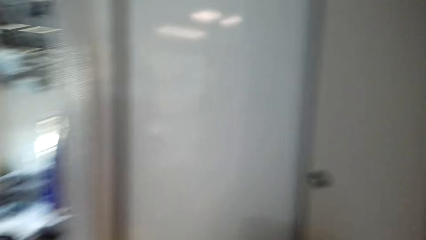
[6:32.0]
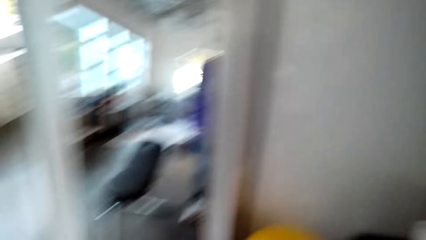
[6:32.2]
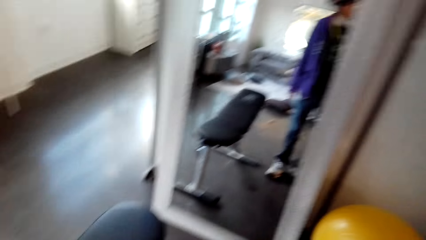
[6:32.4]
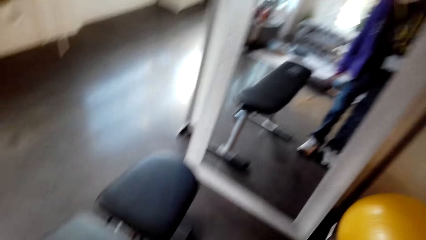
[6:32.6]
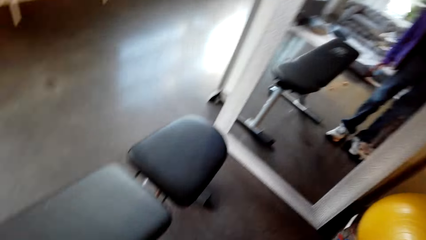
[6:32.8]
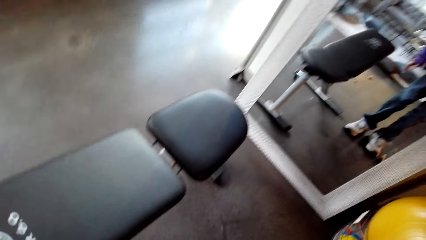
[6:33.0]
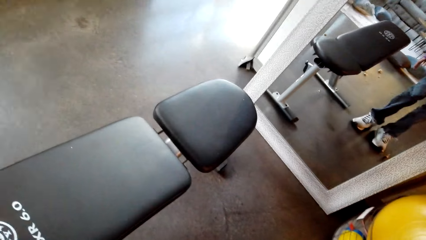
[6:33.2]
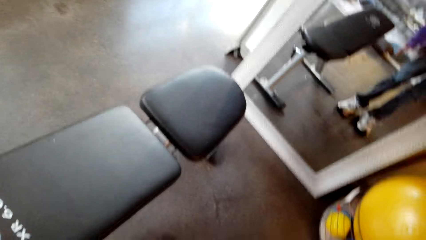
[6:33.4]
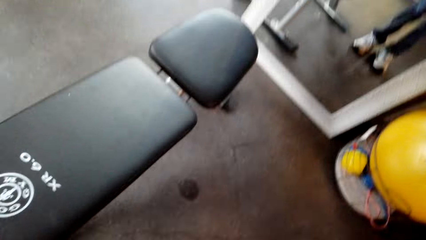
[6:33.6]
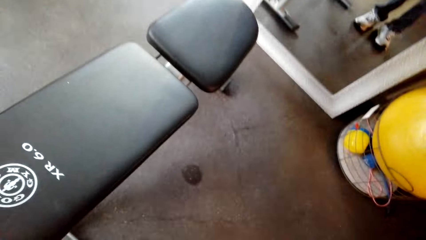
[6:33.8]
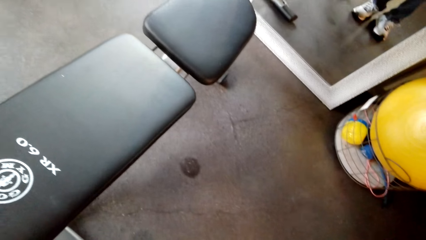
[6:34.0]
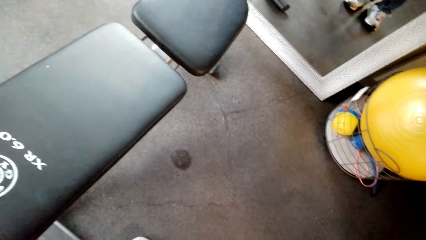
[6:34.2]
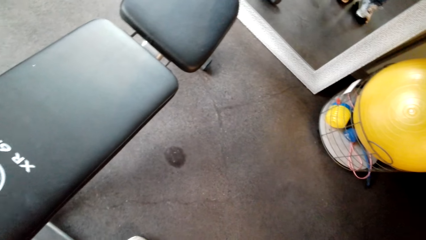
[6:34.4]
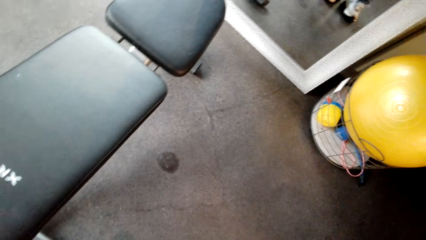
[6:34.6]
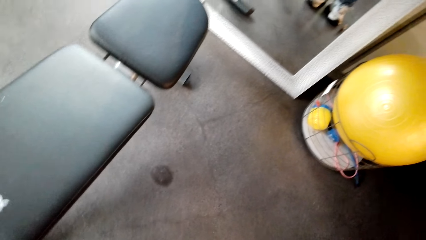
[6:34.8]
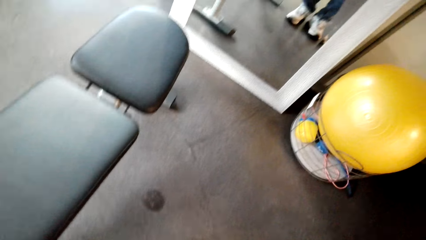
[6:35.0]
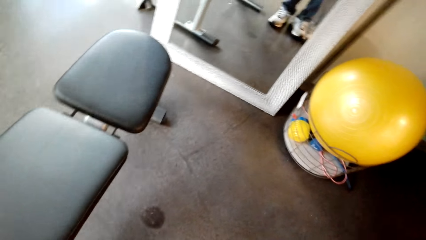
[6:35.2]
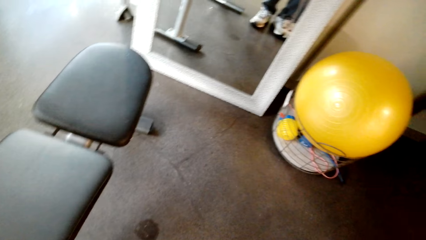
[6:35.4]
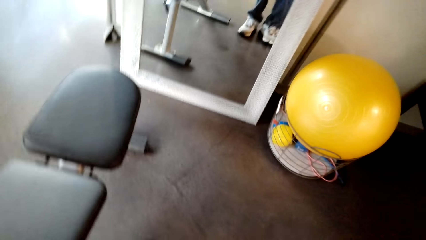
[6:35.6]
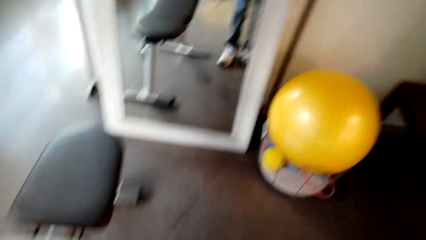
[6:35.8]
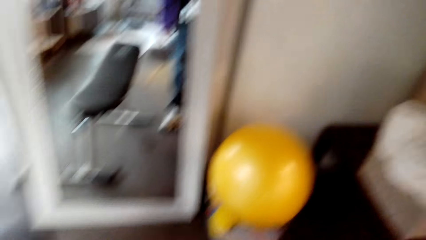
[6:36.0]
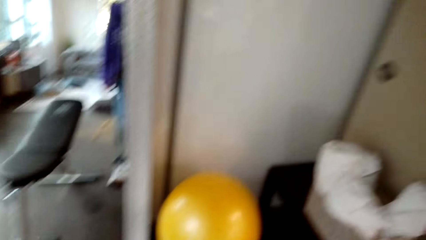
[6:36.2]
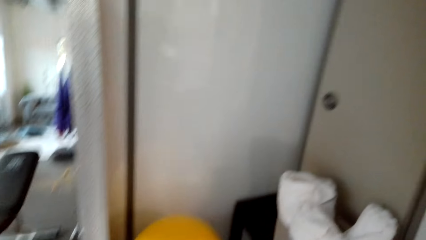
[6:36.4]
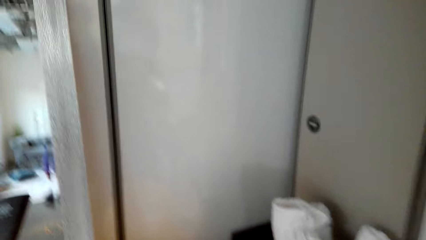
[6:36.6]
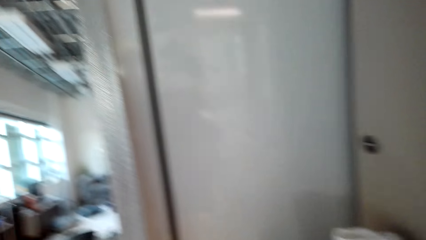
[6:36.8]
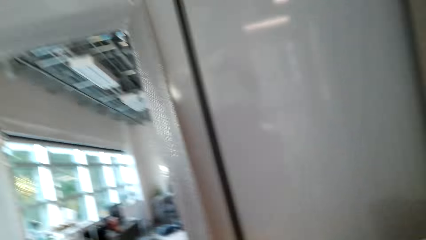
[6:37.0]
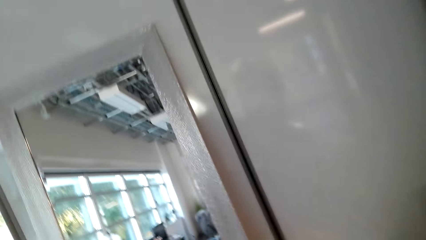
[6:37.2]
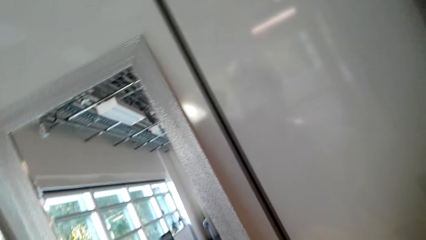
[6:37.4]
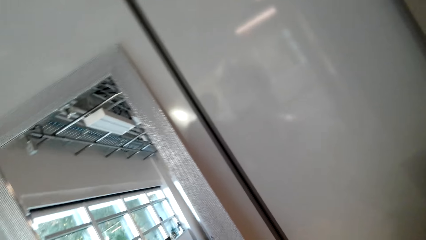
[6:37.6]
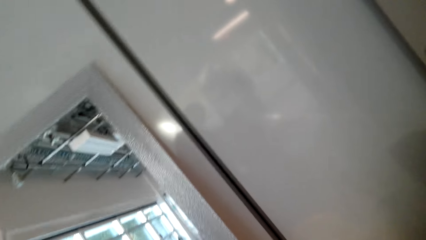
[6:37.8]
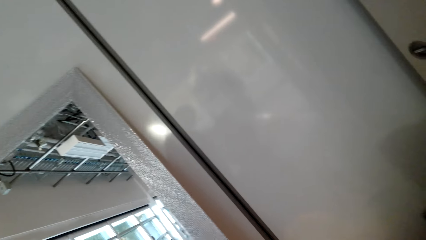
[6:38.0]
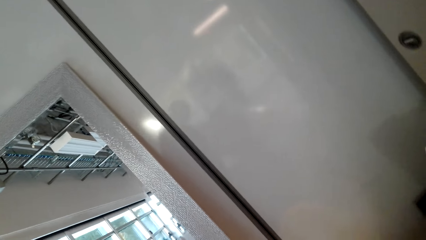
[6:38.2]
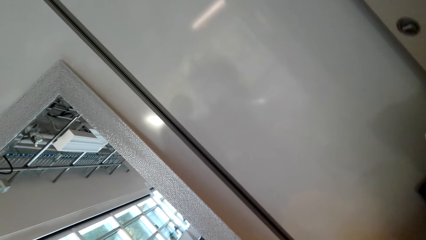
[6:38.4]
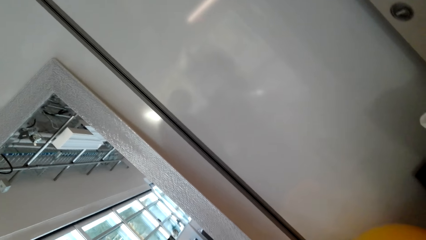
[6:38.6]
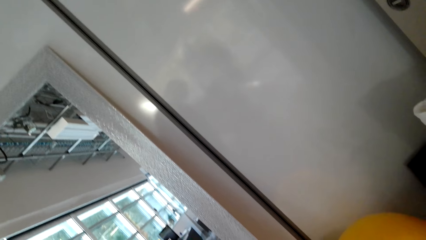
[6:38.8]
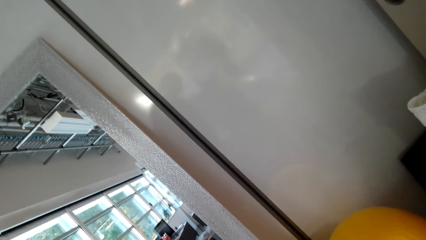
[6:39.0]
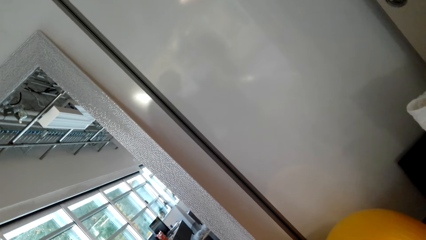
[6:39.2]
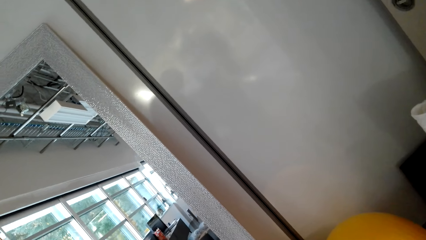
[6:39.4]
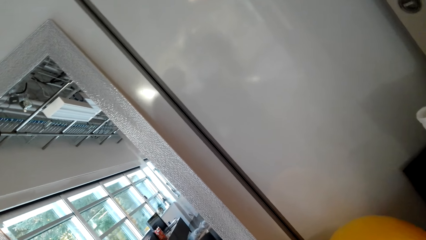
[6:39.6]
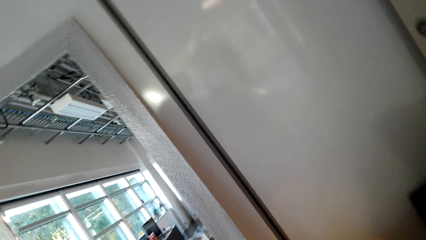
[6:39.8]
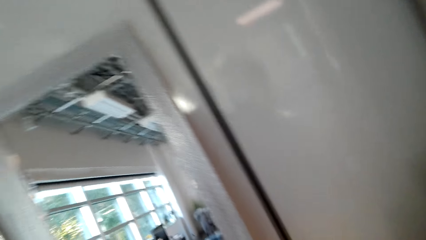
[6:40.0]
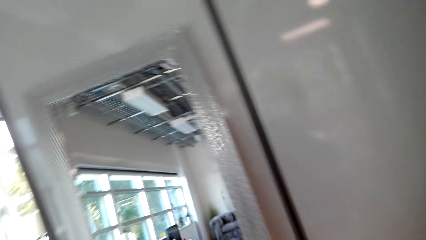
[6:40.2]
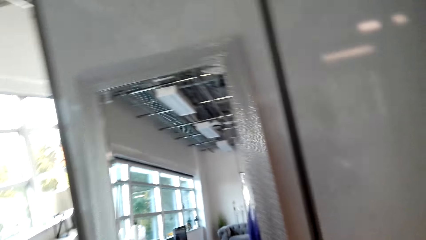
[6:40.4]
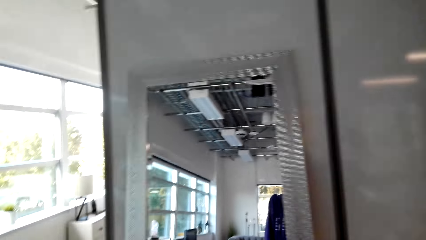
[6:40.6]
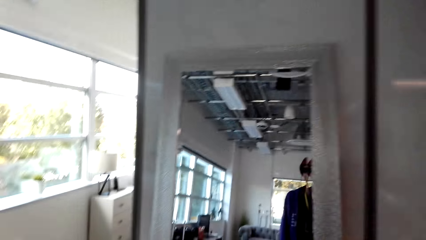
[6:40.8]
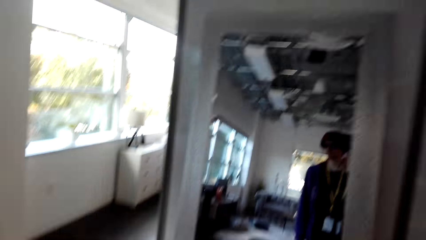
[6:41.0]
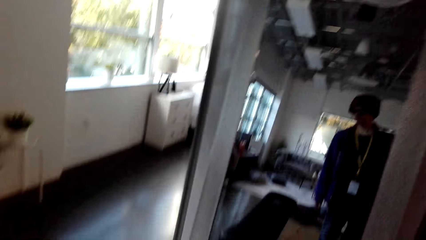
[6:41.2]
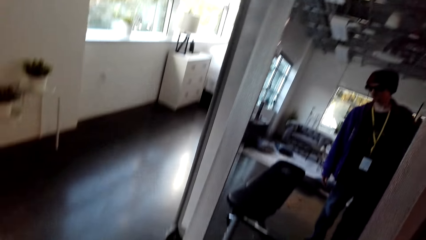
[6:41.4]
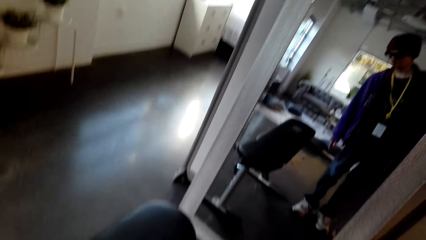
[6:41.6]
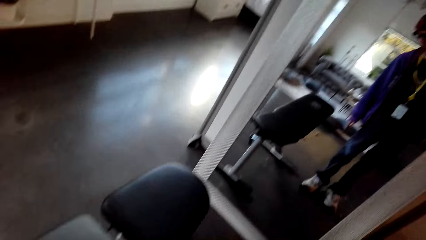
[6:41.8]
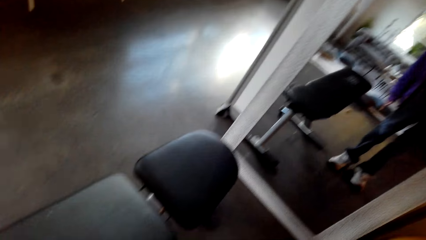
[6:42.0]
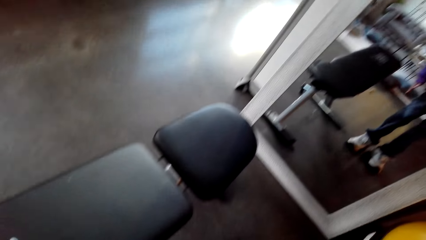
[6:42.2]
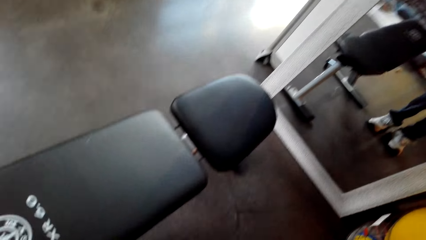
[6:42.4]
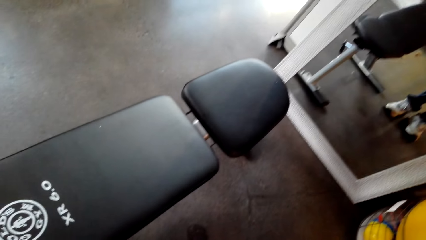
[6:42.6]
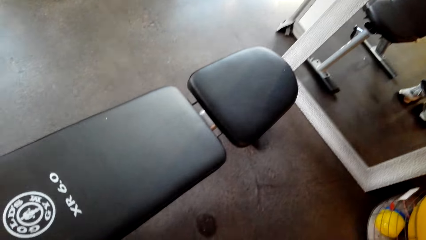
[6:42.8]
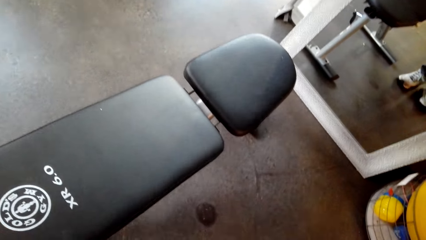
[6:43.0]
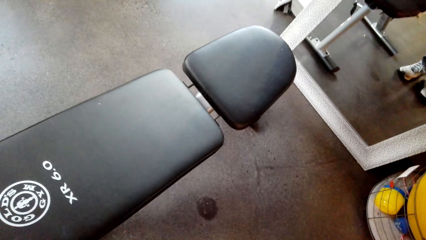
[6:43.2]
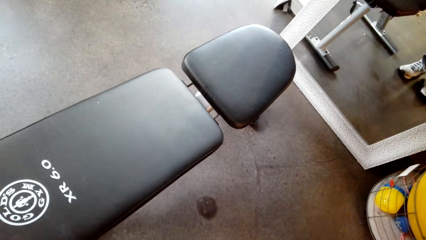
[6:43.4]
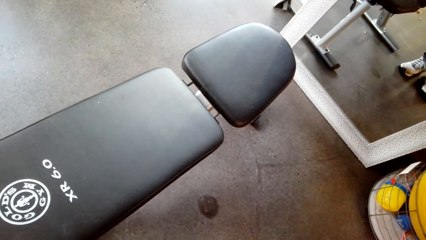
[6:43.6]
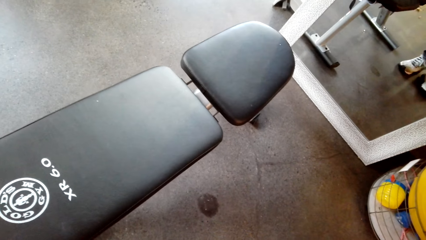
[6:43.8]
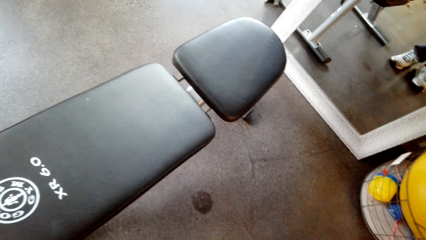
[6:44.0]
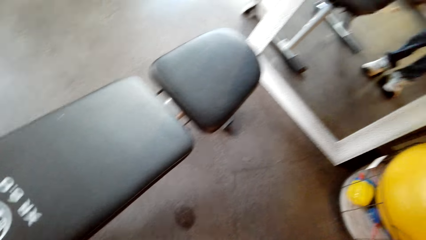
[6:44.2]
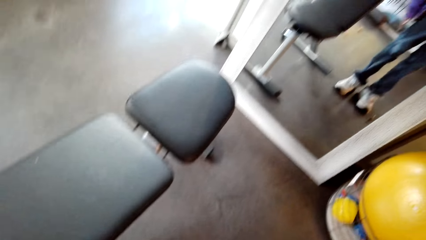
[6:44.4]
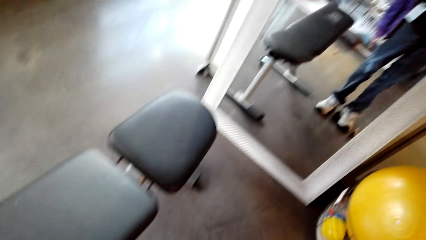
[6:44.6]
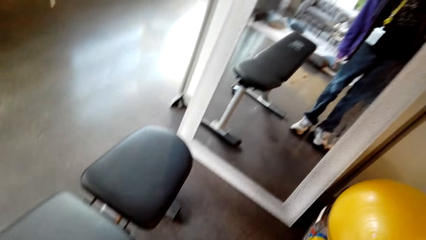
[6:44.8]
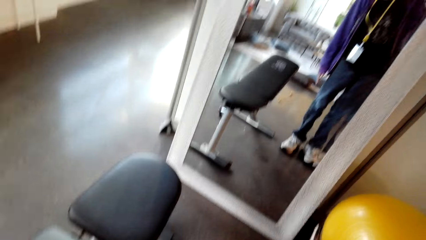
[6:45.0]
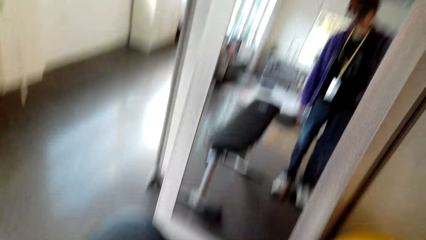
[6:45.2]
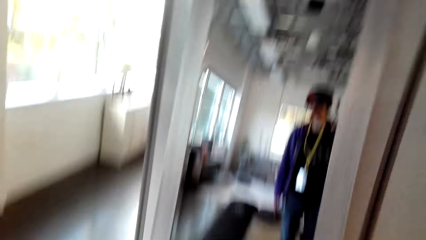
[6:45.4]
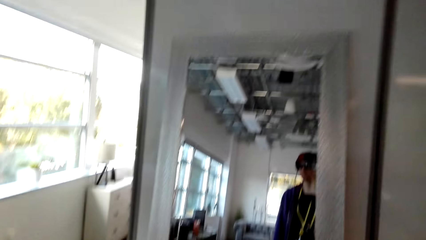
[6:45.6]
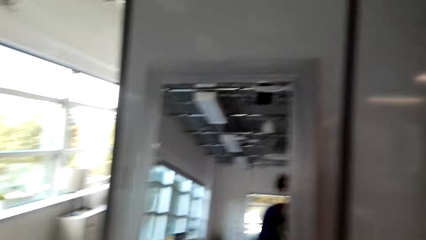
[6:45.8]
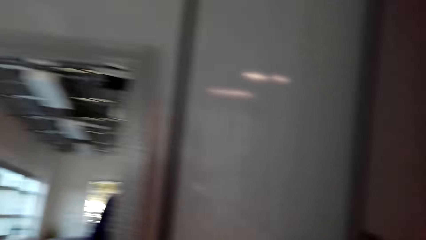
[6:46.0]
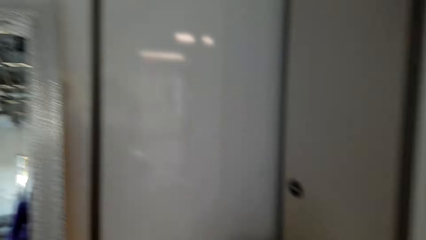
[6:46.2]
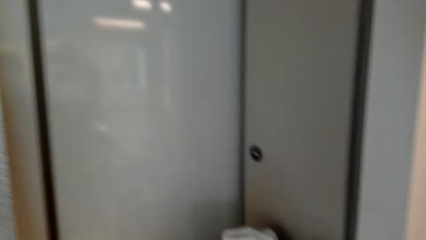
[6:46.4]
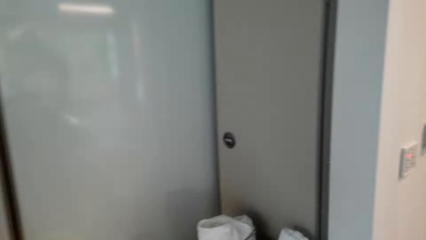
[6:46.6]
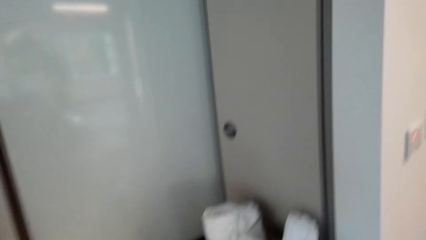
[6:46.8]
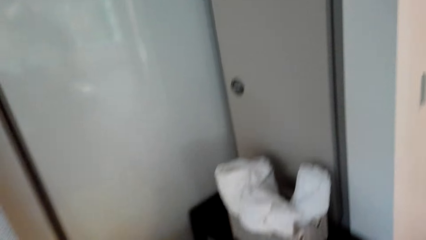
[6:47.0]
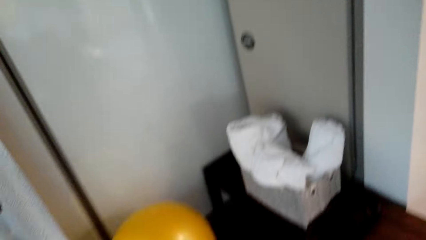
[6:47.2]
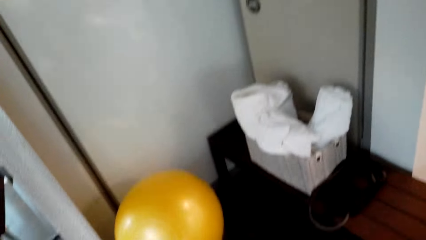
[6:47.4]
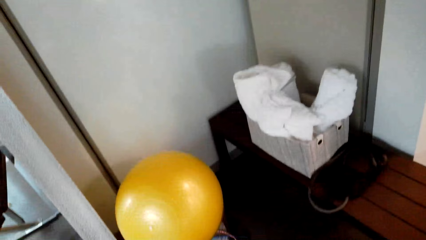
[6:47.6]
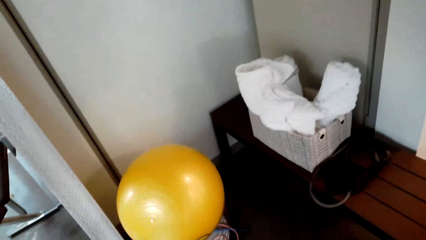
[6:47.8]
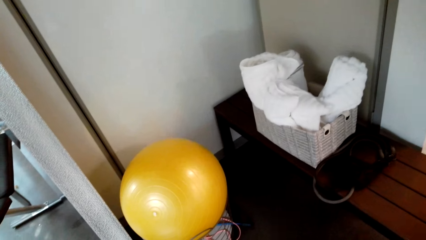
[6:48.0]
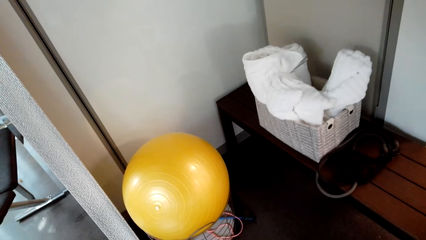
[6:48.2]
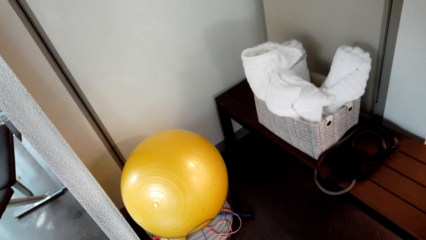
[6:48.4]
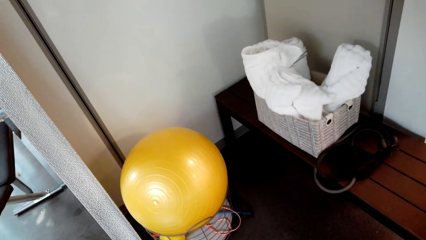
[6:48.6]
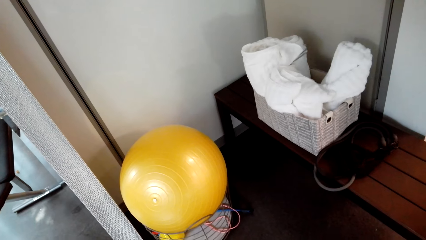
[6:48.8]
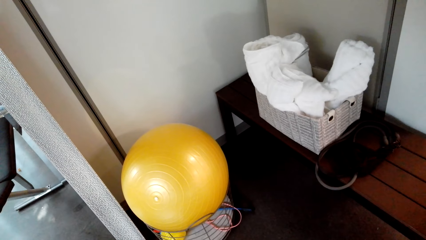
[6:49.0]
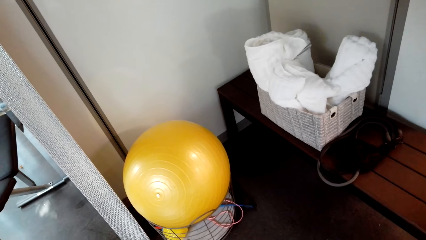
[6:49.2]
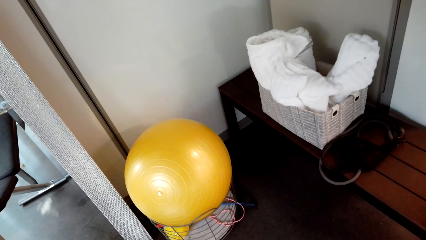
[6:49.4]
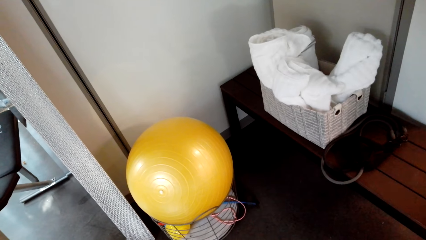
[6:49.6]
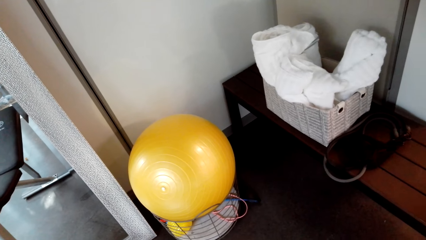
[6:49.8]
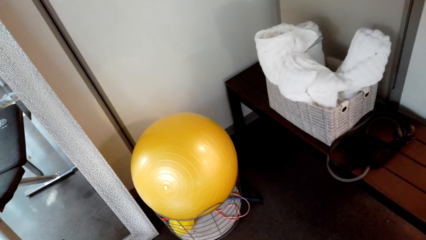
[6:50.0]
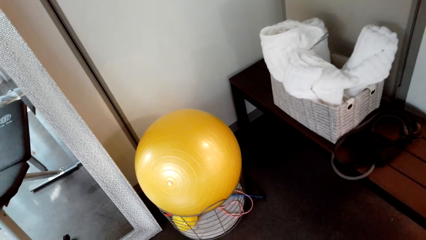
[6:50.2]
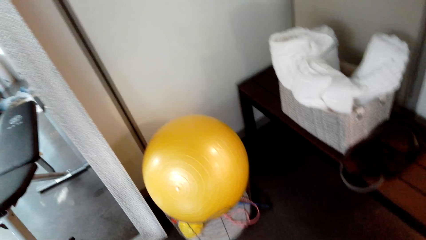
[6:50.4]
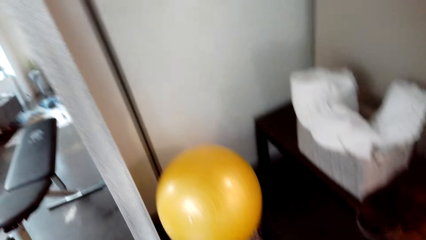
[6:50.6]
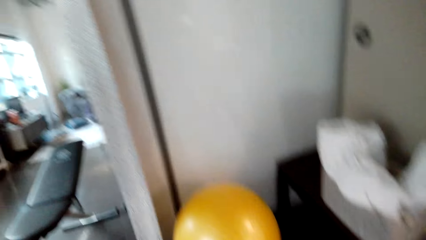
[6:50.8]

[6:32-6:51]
The camera wearer looks at the gym bench. They look at the wall. They look at the gym bench. They look at the floor. They look at the utensils.
